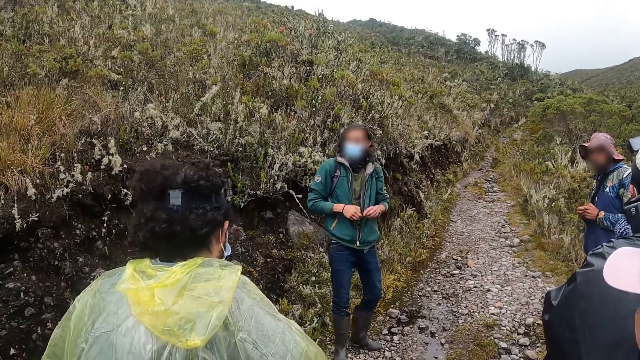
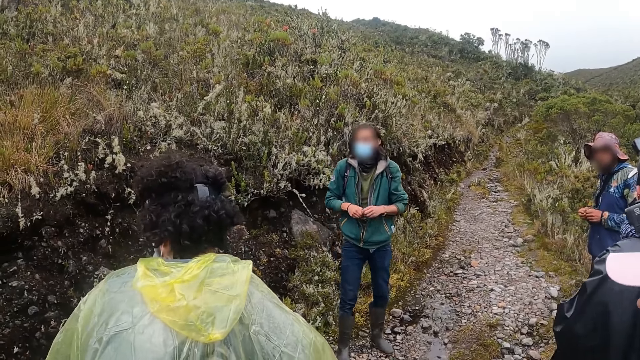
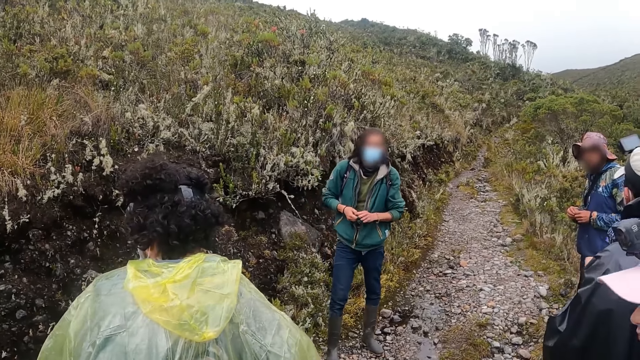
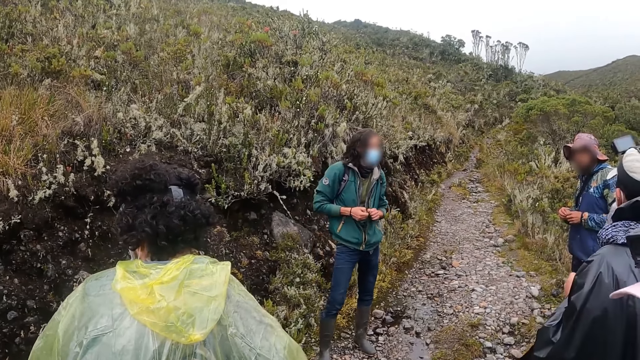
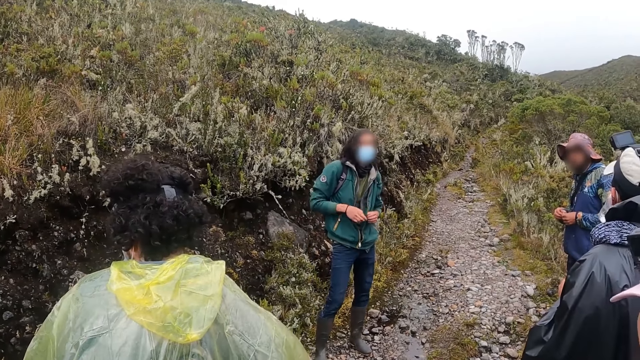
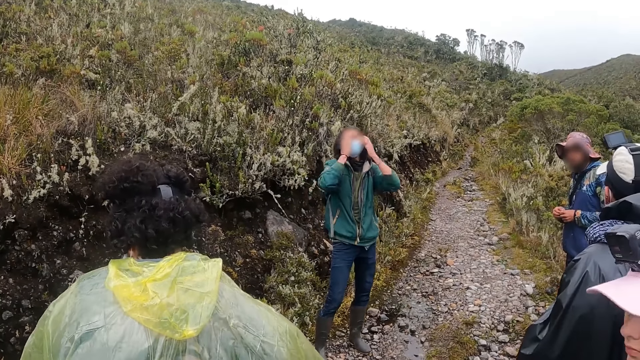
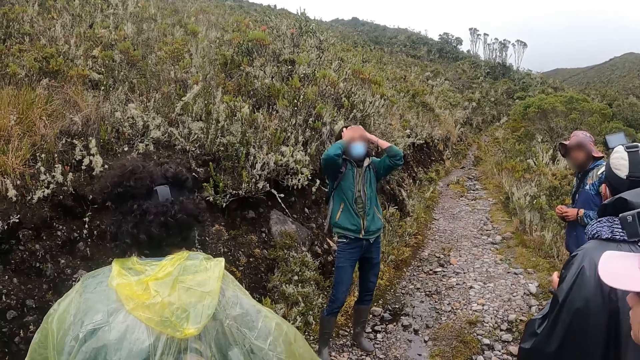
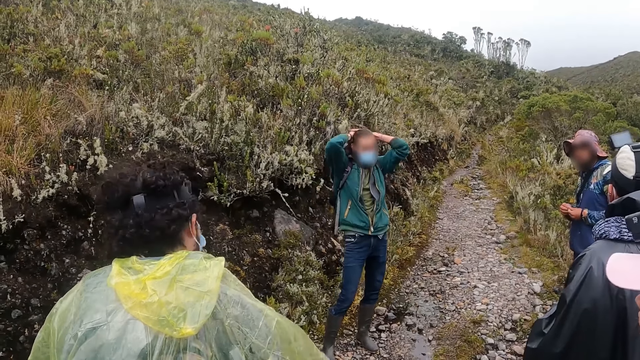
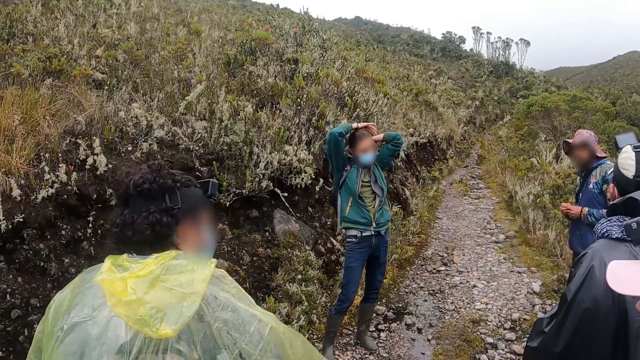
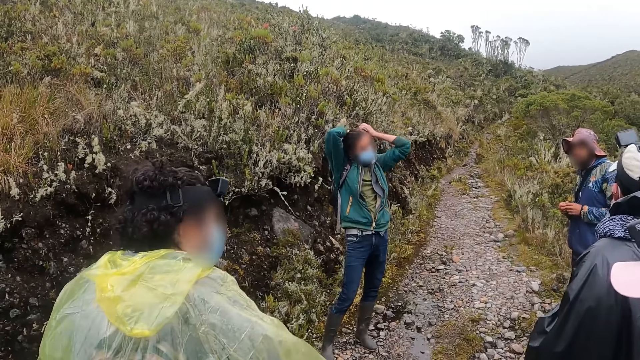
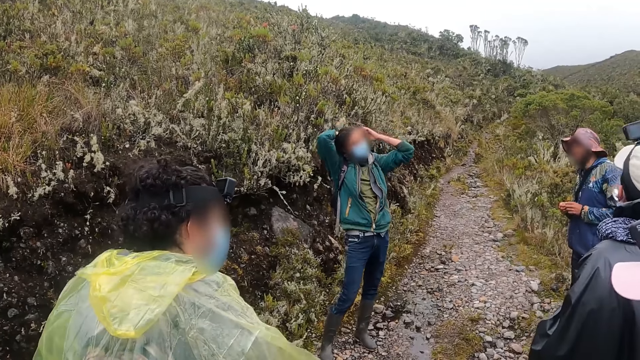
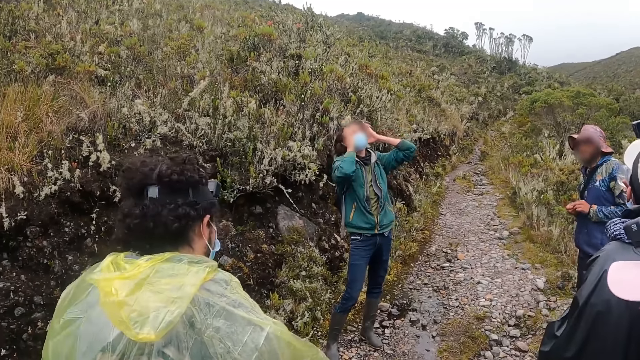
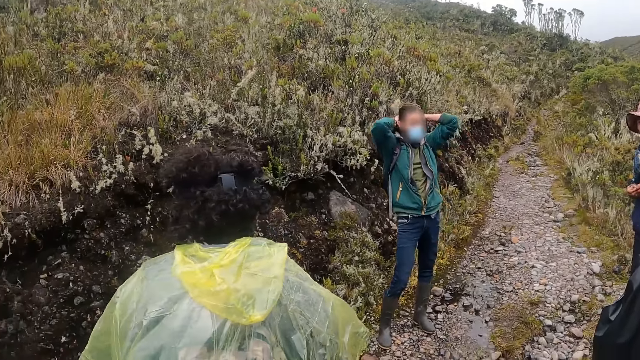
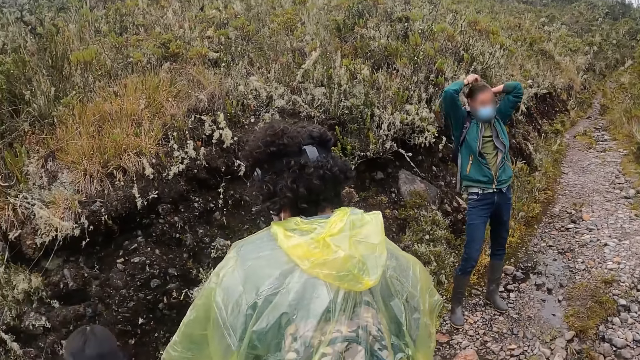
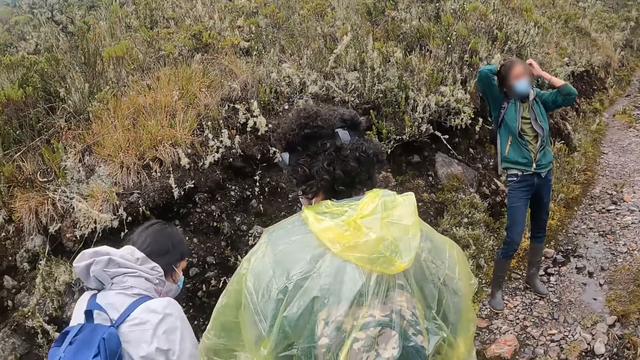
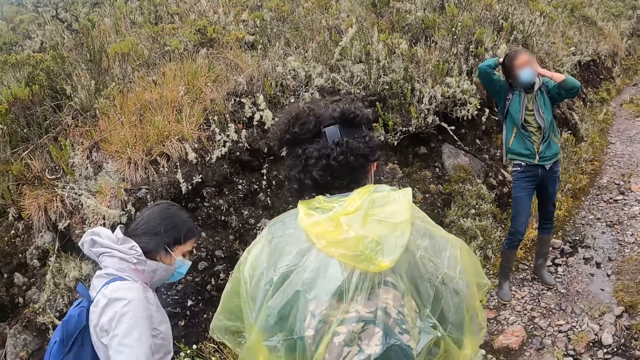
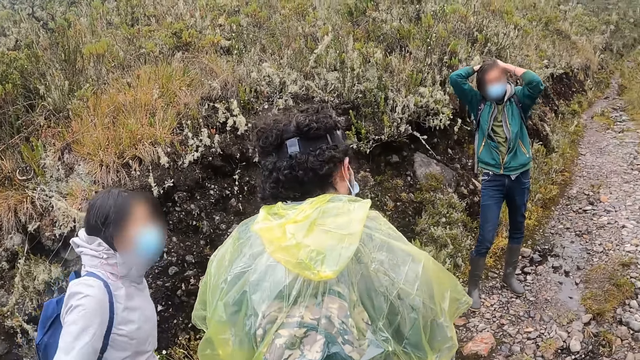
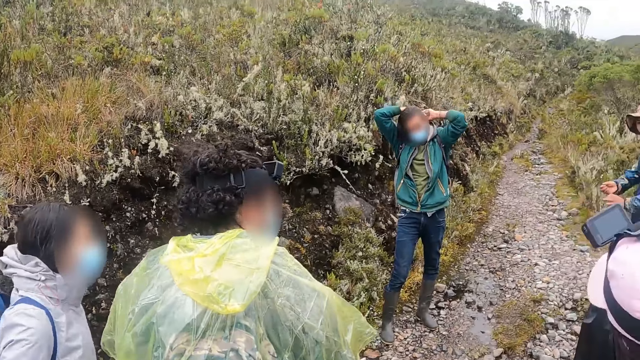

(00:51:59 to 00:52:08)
The man adjusts his hair with his two hands.

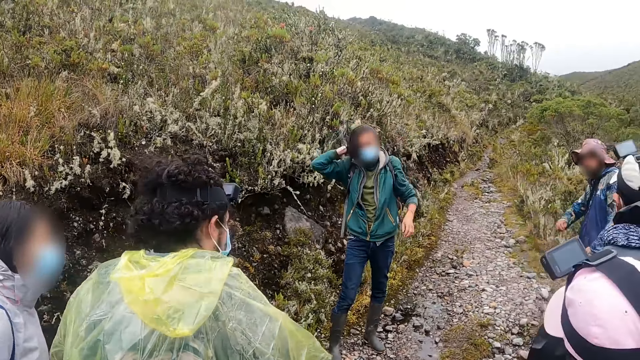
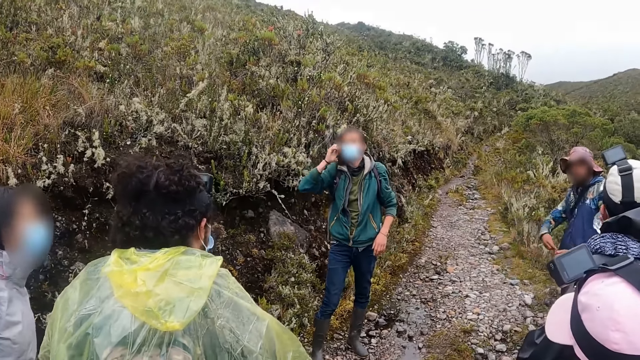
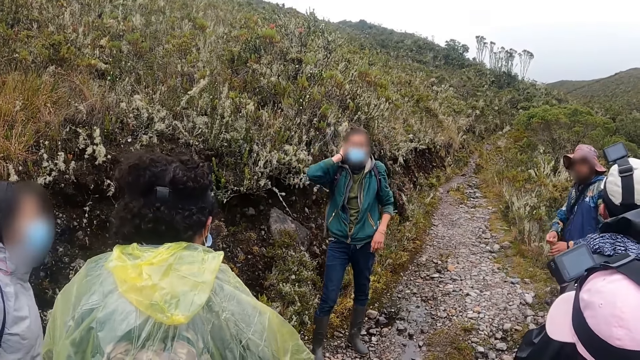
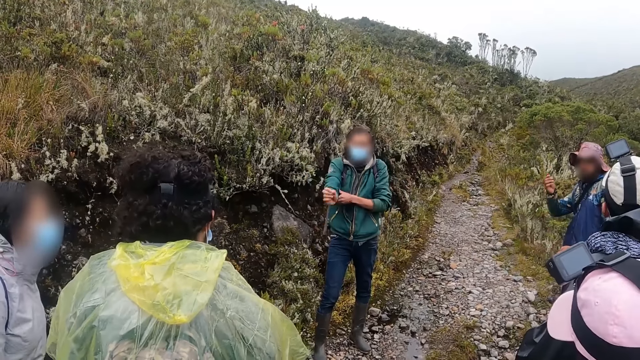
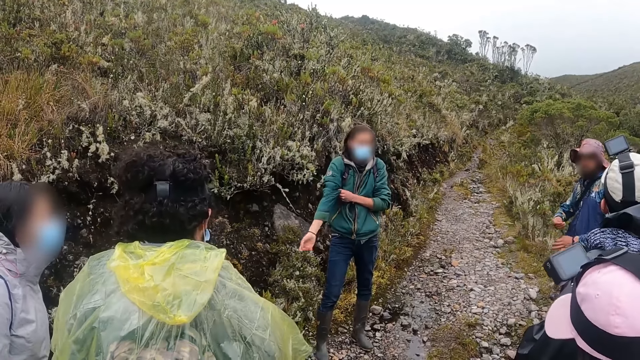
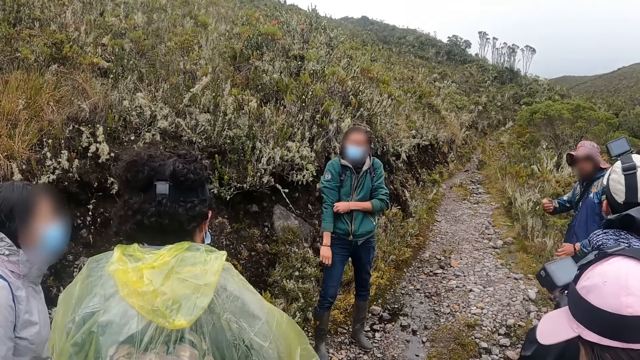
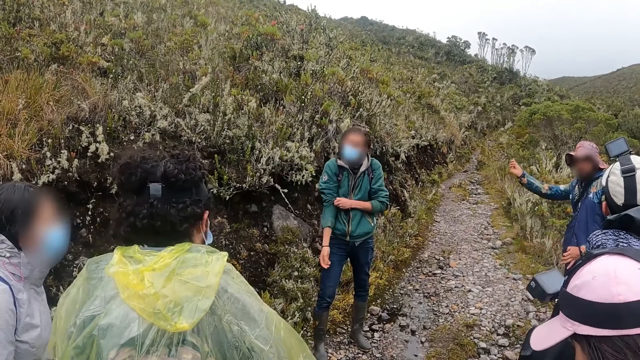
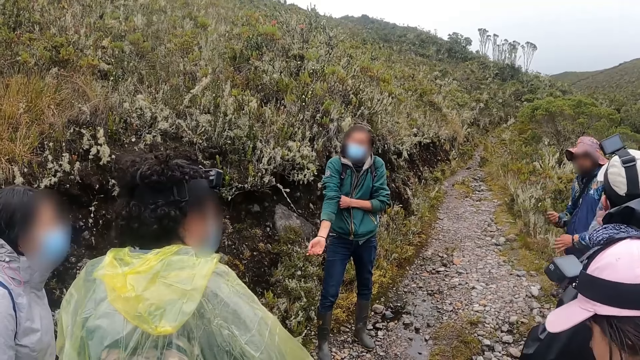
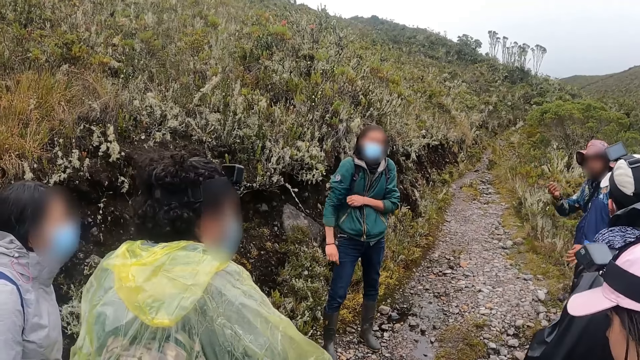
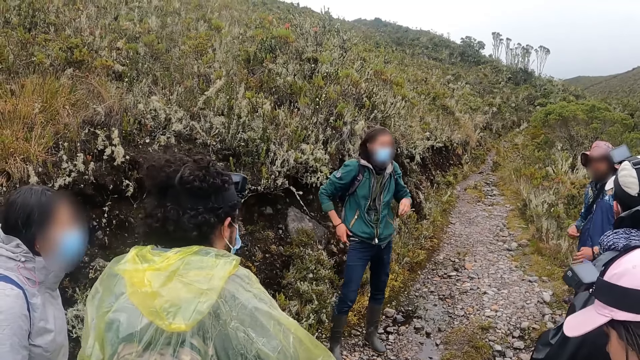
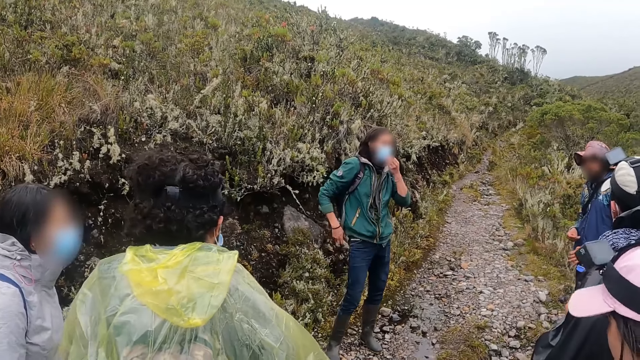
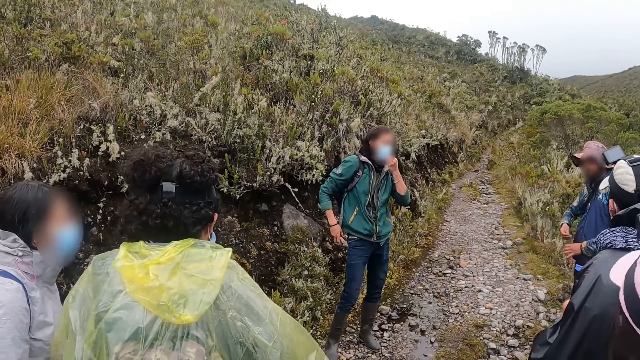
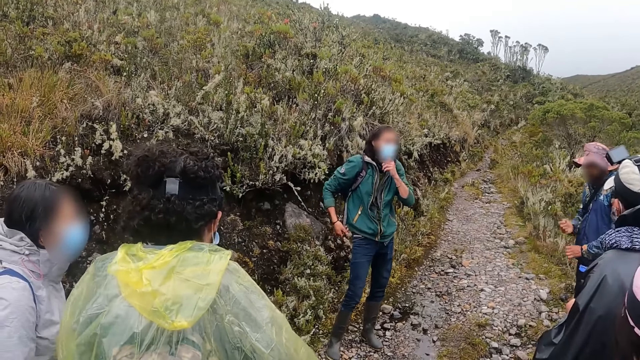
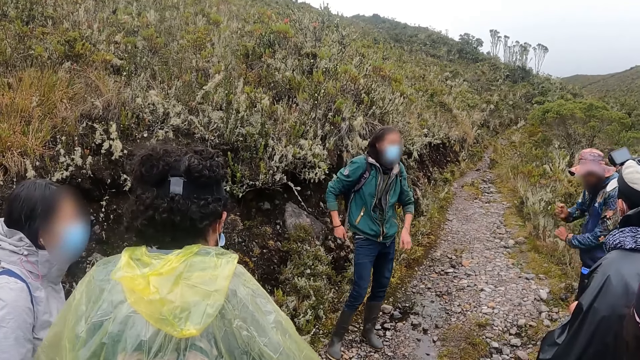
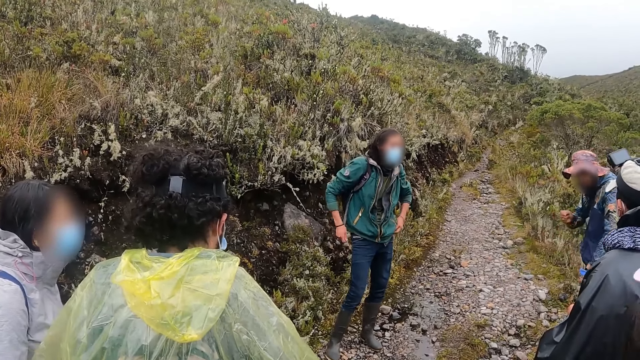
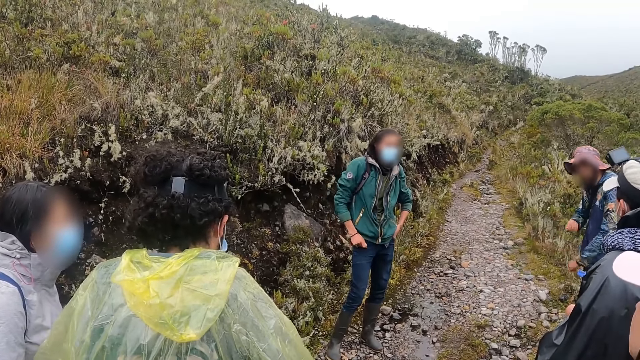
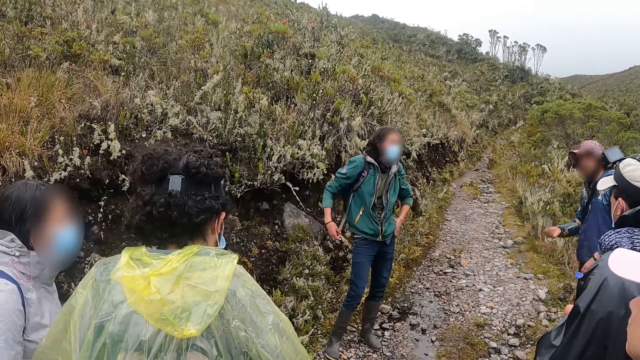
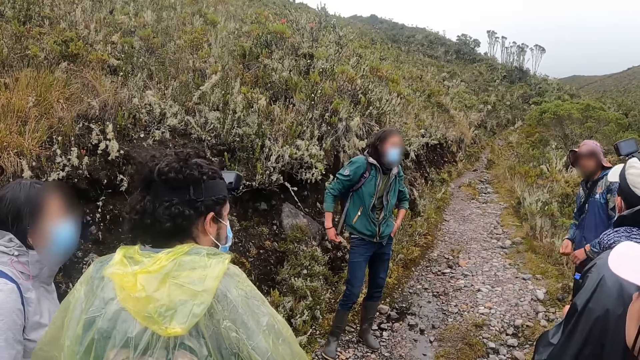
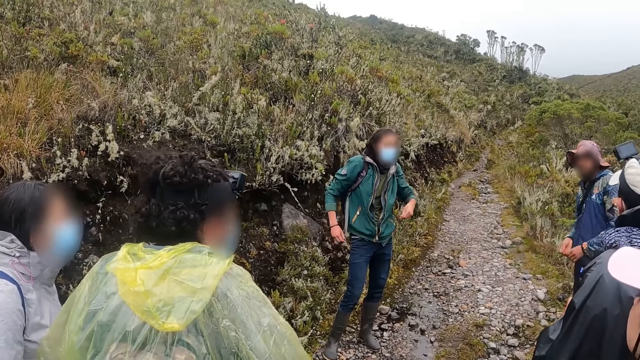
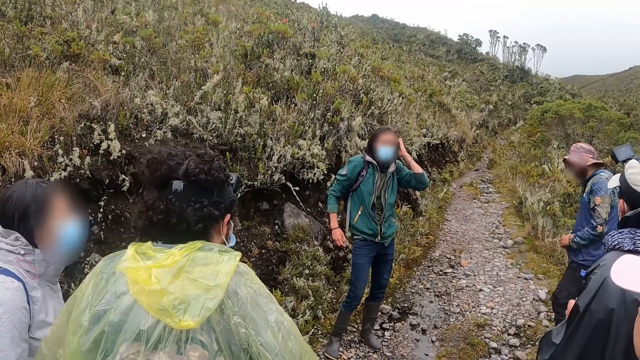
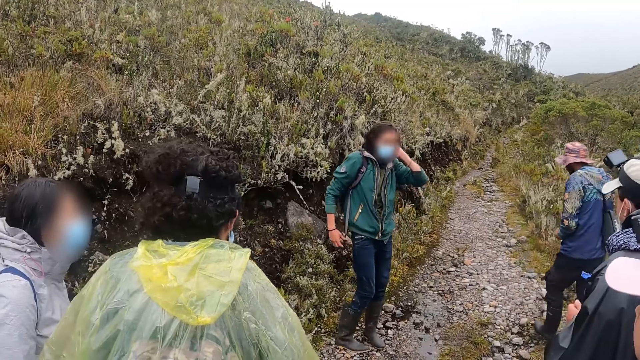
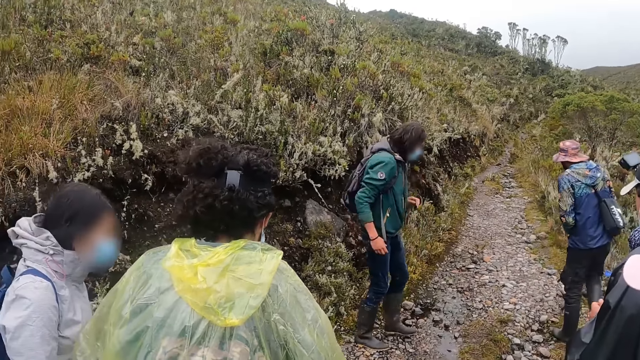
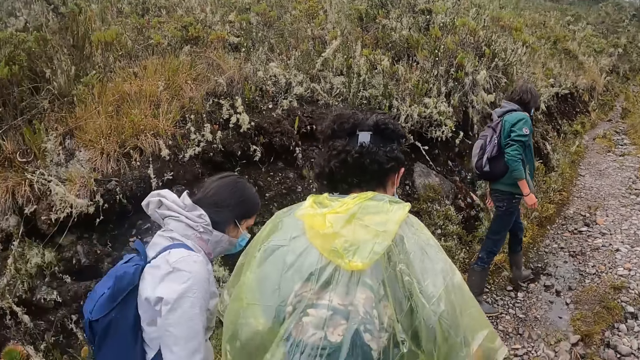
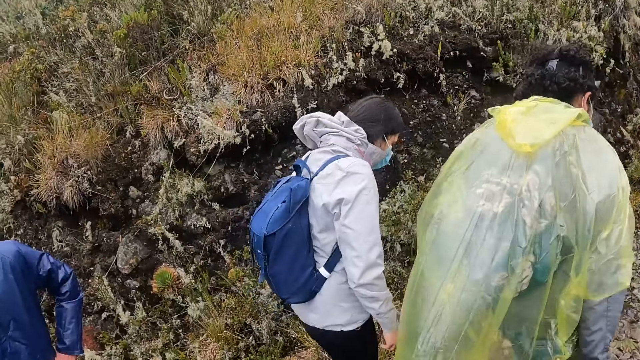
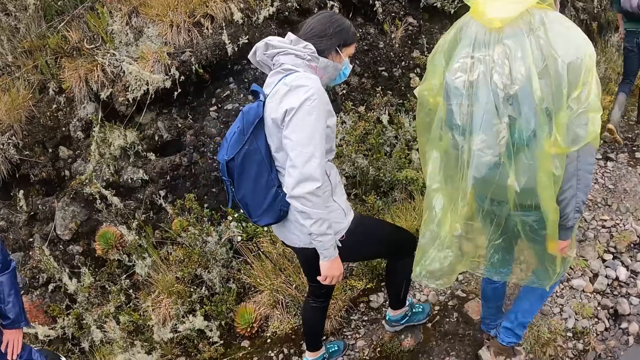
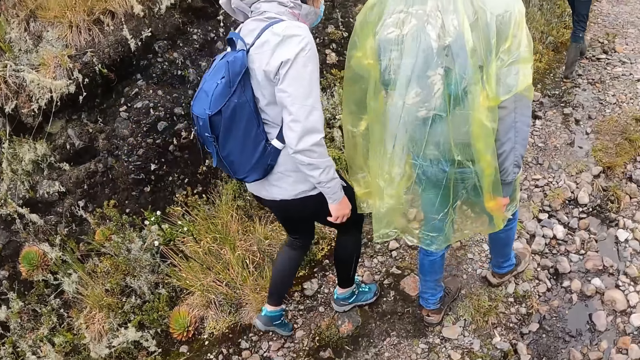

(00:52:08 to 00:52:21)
The man adjusts the right sleeve of his shirt with his left hand. The man adjusts a facemask on his face with his left hand. The man adjusts his hair with his left hand.
